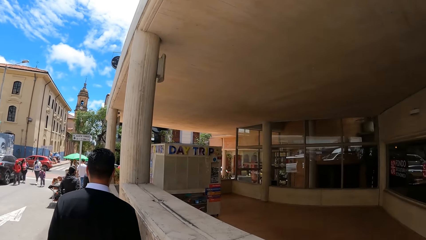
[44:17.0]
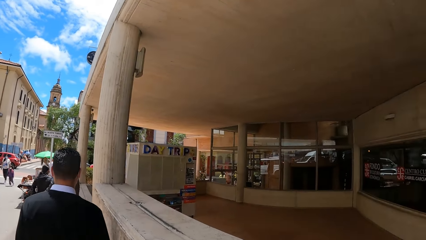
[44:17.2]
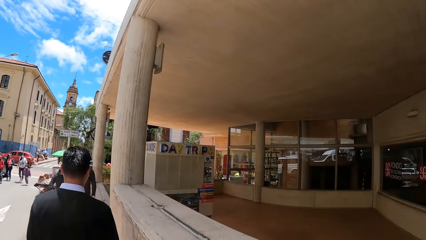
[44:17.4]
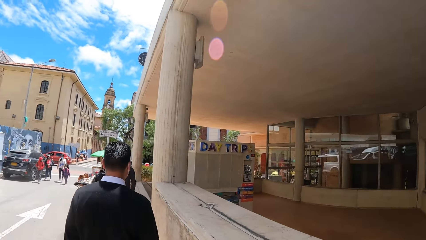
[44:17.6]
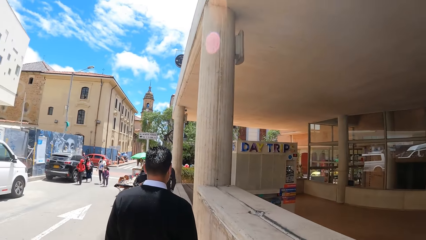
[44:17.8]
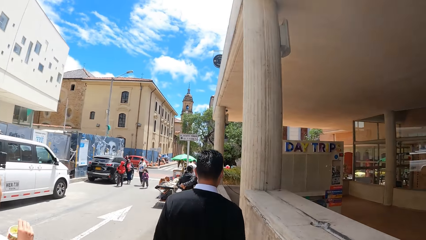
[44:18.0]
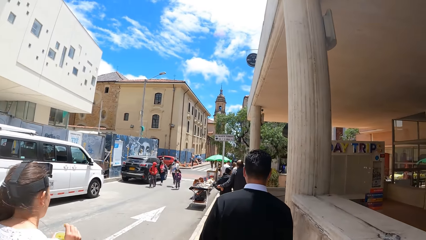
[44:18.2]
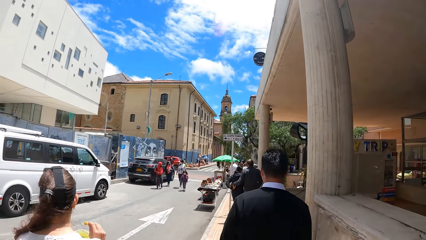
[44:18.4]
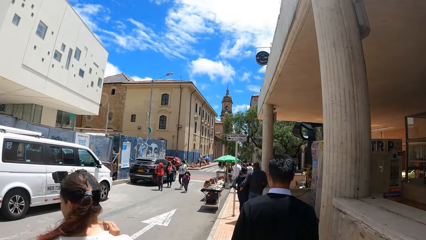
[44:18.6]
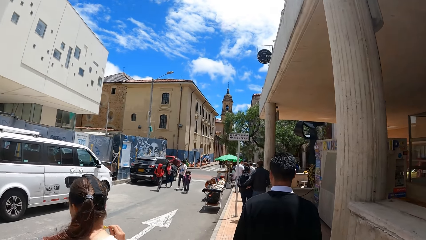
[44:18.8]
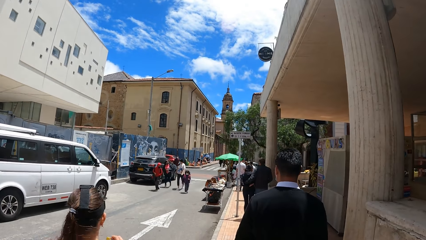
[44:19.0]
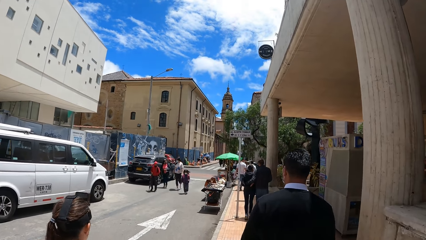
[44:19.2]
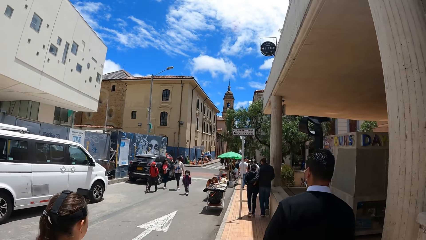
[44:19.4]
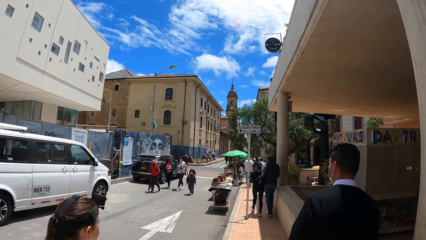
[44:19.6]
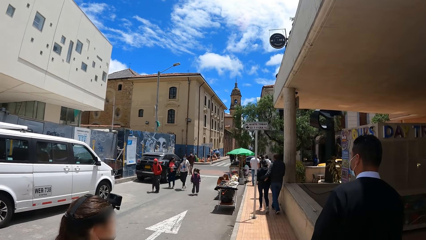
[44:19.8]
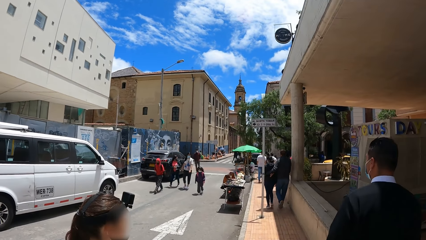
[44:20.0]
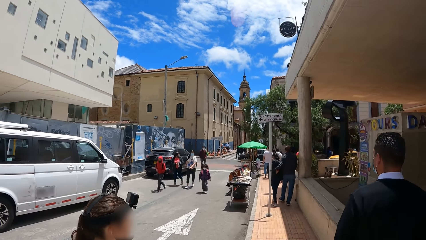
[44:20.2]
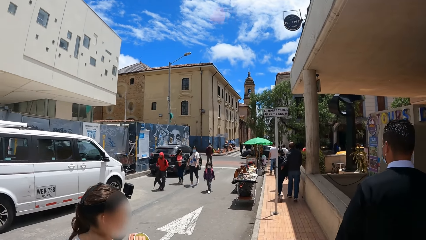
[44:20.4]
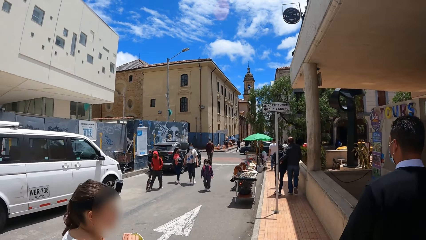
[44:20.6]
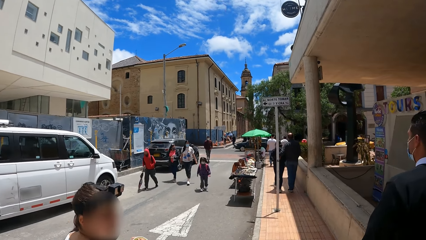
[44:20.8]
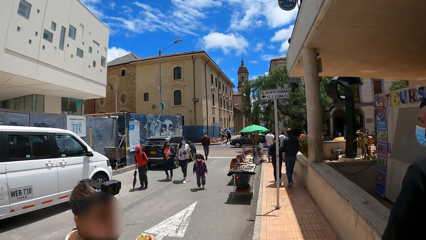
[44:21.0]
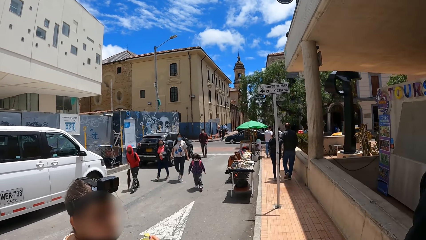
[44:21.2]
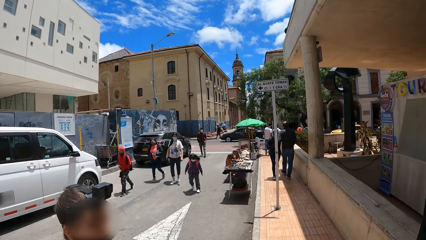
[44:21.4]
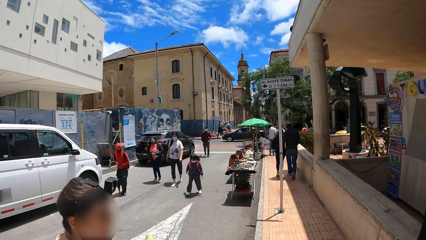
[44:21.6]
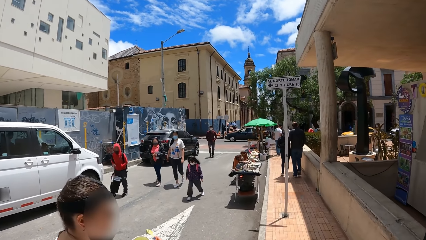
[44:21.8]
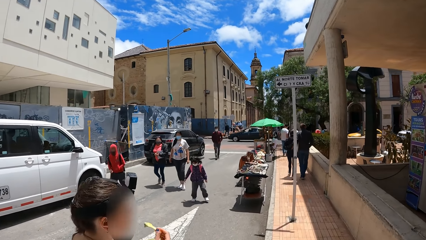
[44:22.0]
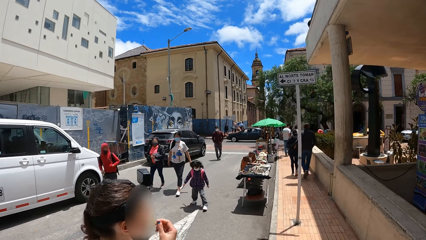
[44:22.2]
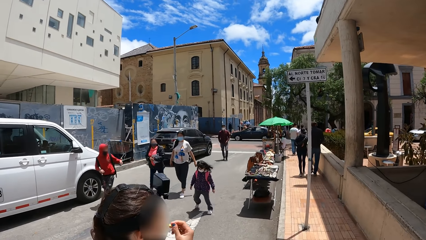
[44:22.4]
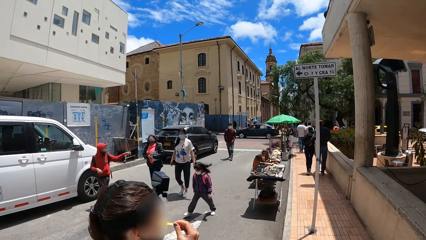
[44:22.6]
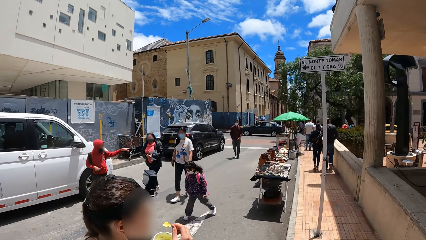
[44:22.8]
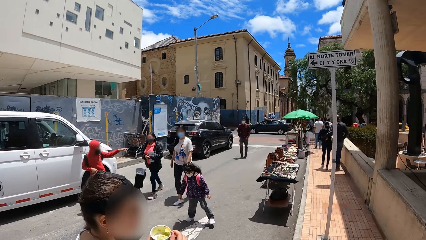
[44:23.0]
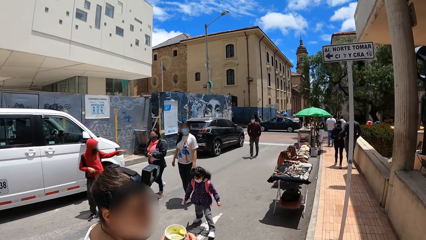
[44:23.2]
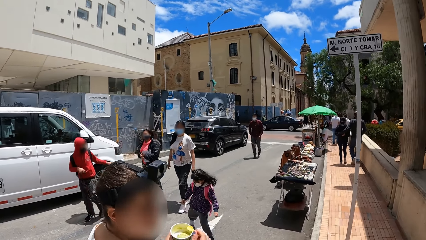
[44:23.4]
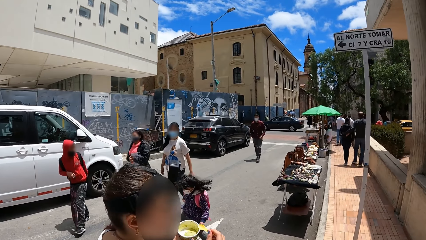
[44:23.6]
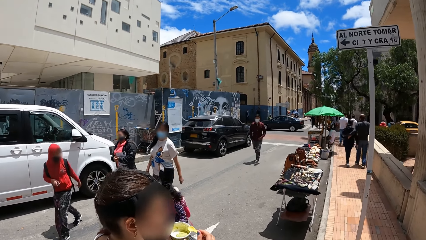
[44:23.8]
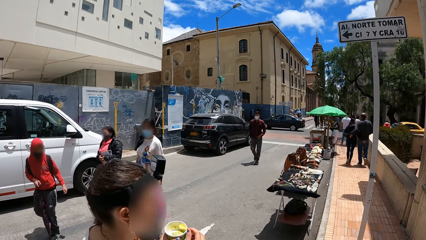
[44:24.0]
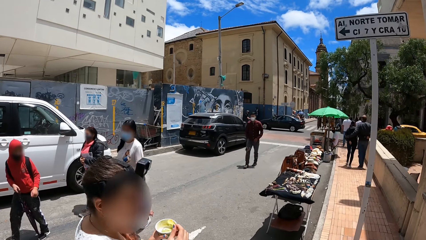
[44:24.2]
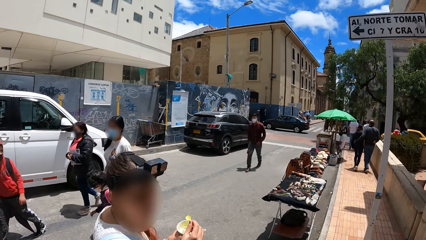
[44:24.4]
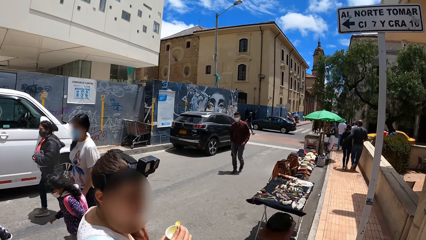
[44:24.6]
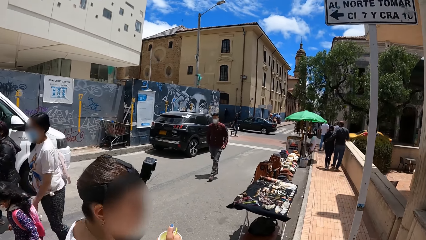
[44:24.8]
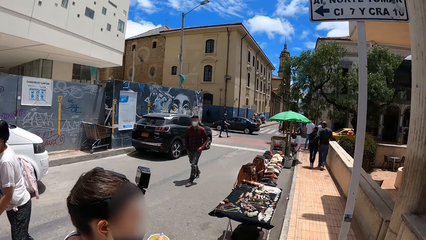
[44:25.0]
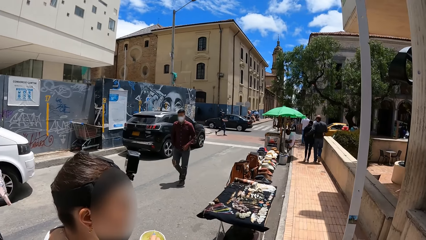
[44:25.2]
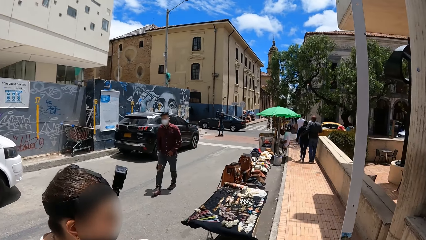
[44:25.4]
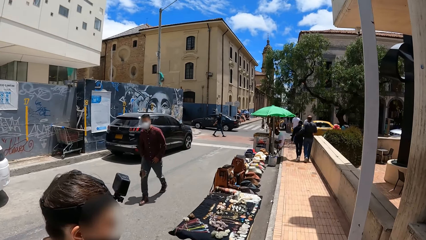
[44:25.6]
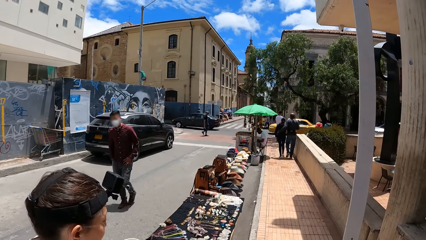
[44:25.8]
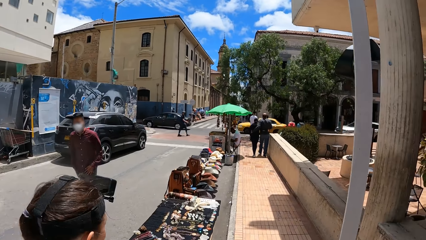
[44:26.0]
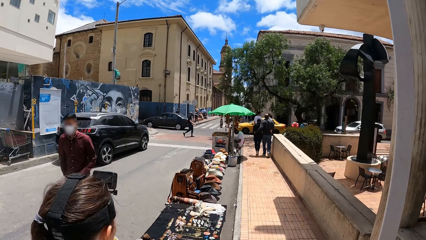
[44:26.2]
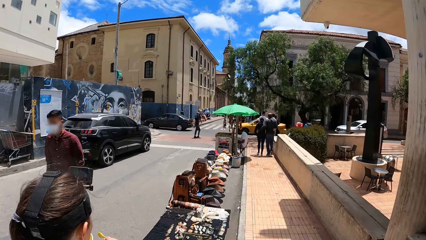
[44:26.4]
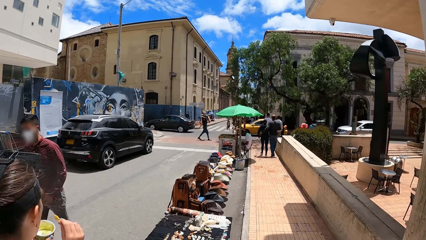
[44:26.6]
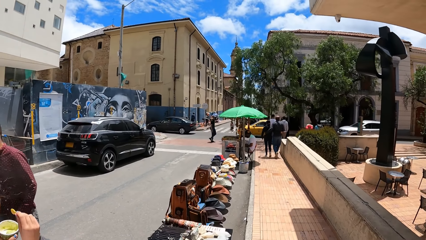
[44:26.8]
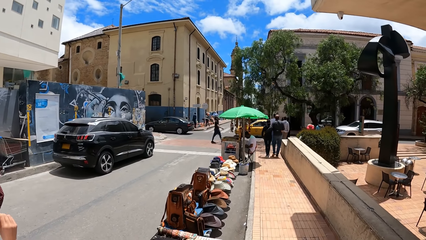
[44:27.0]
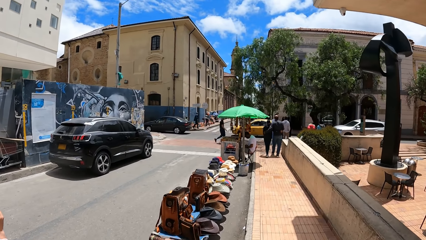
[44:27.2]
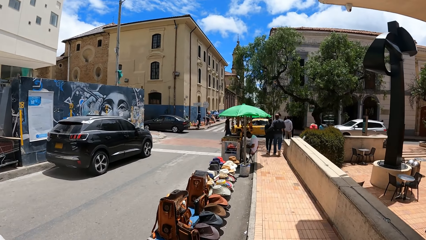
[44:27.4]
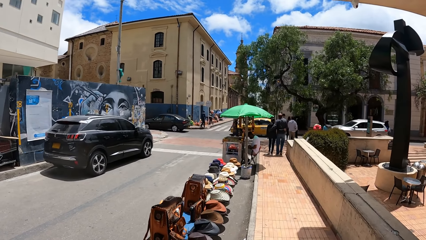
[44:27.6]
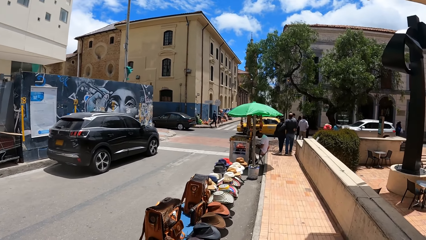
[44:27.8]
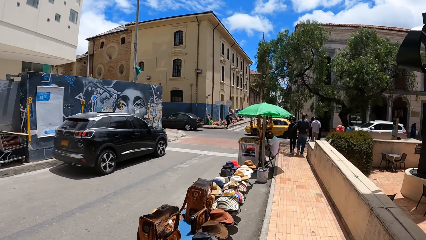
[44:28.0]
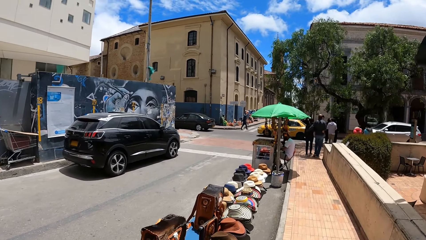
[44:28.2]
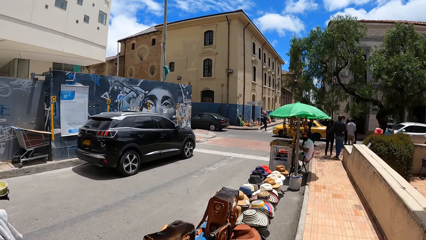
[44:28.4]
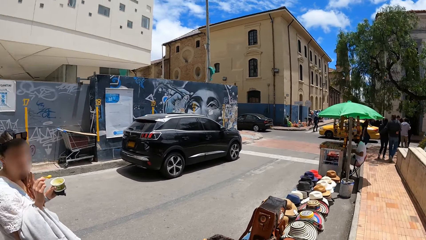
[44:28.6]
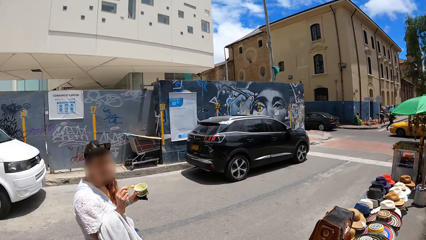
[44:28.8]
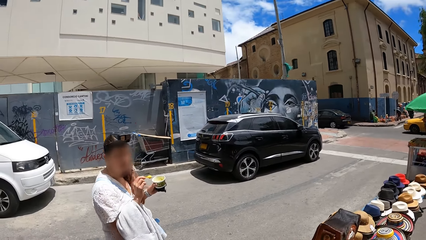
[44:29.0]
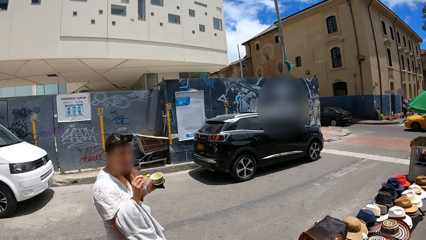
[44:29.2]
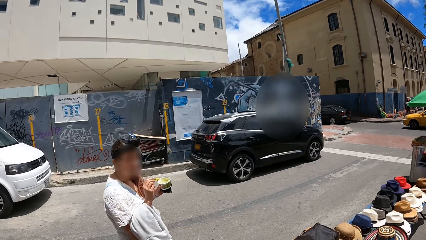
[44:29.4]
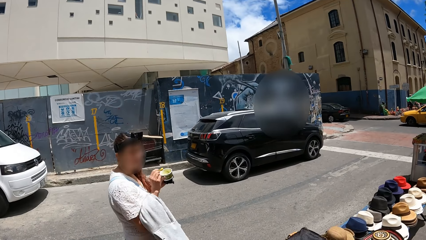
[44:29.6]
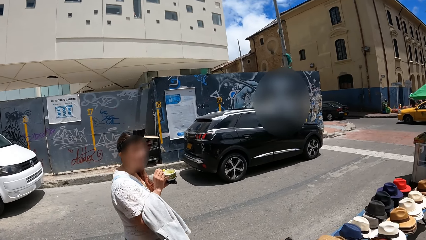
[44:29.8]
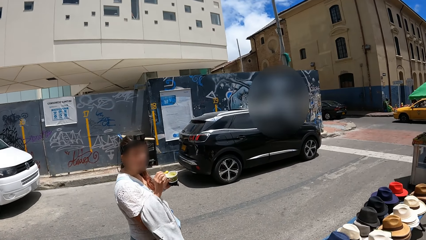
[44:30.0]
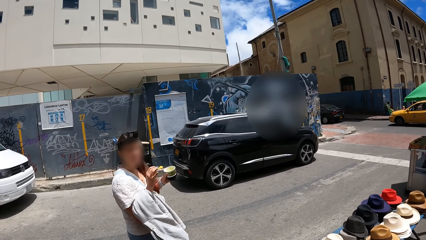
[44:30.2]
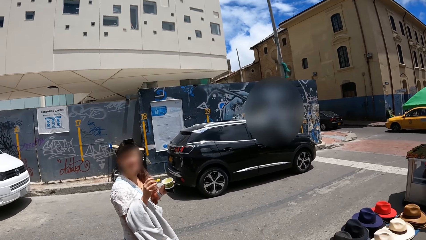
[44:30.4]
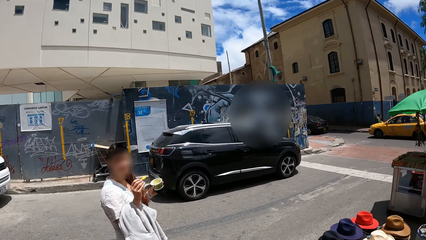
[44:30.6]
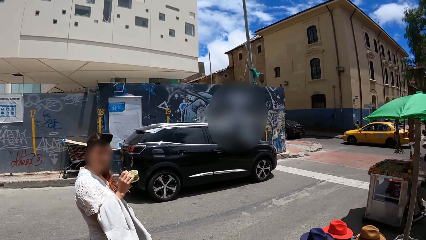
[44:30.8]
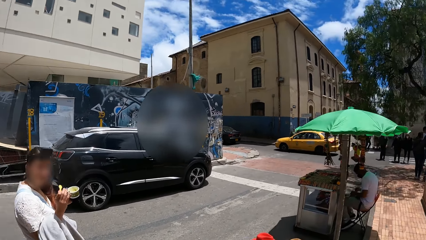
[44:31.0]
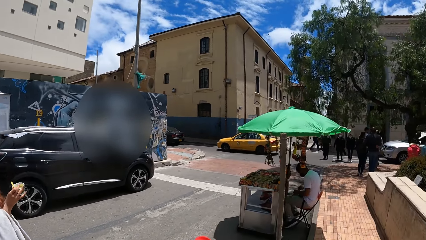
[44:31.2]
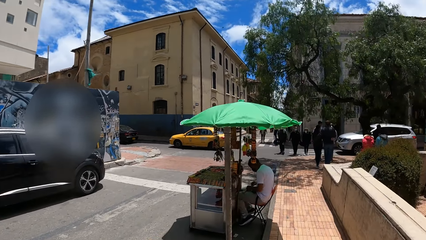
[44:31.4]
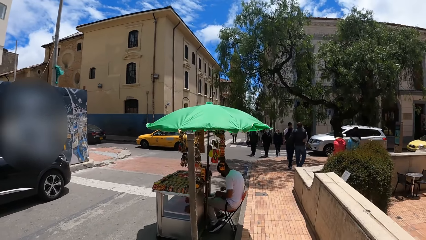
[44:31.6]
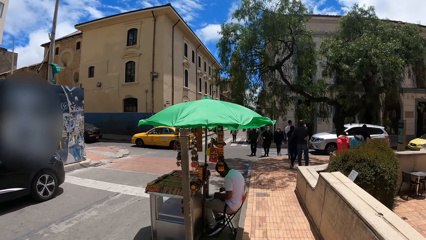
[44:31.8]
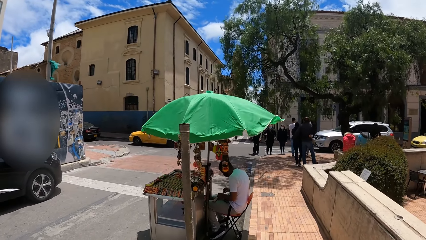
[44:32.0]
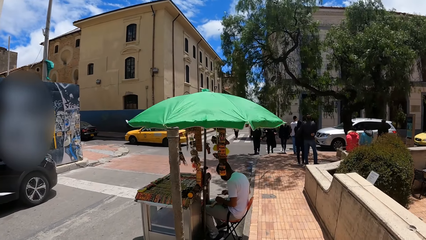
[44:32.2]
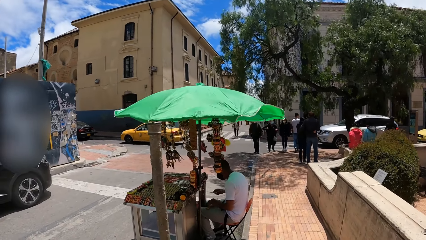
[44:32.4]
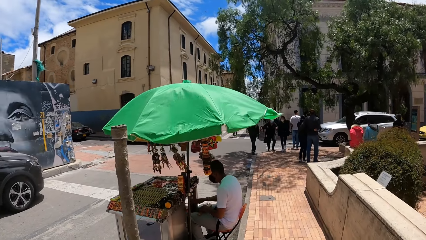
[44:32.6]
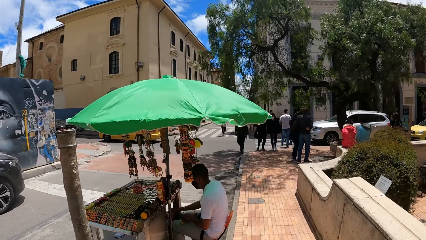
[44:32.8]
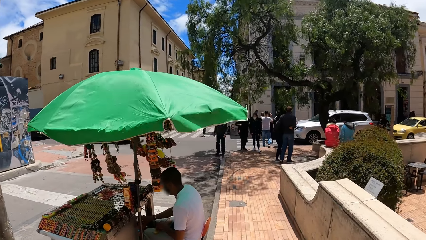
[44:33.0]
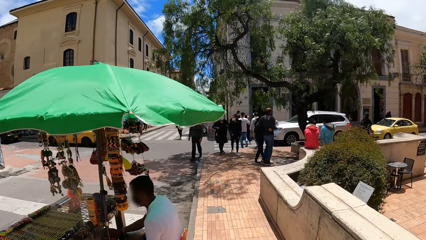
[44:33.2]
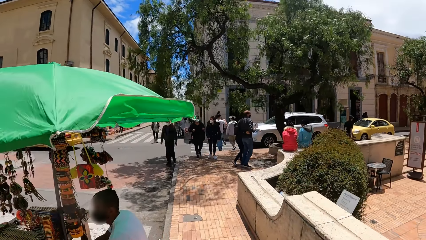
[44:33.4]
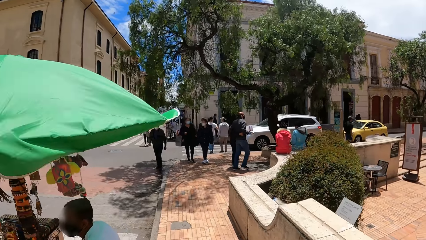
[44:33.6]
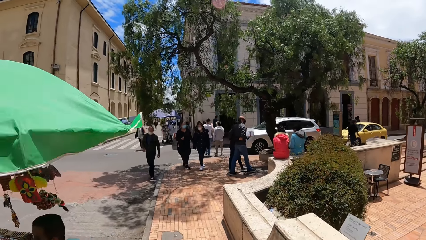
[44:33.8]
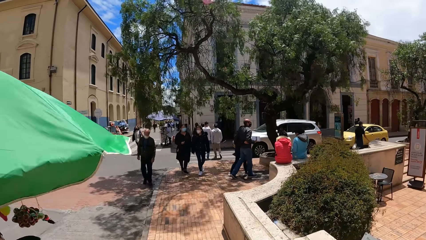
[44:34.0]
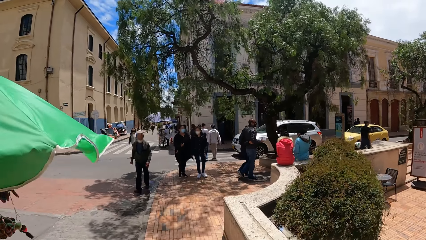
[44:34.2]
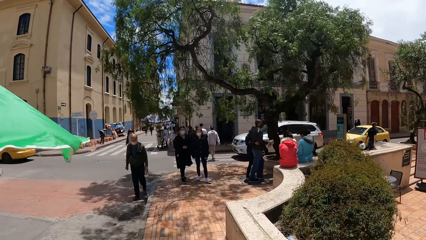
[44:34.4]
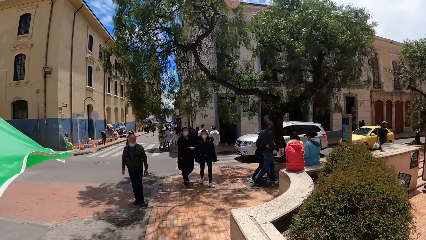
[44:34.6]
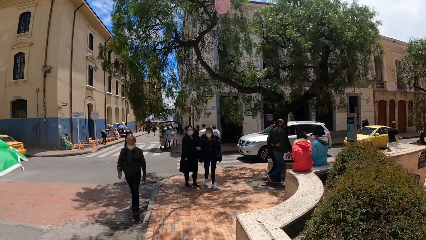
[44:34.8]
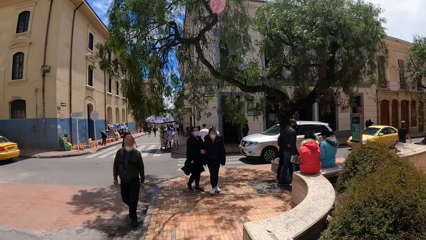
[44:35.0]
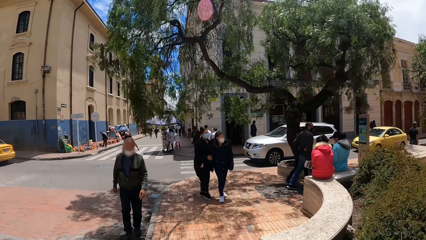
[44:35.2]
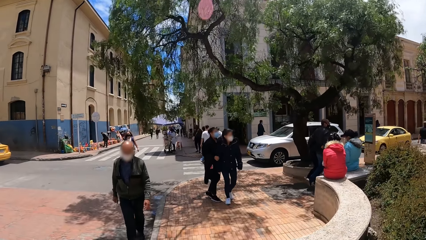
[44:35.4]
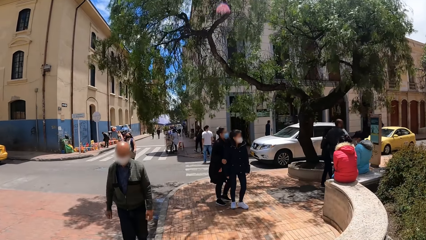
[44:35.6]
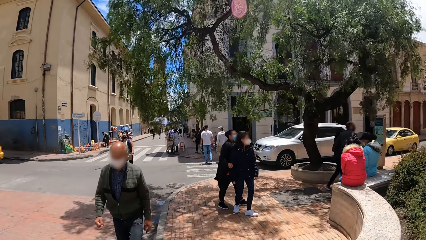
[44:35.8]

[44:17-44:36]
A woman interacts with the camera wearer. The woman eats the ice cream from the scoop in her right hand. The woman interacts with the camera wearer.
